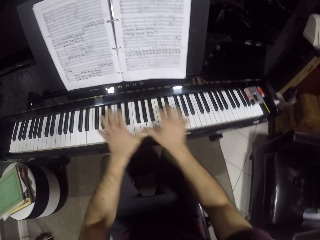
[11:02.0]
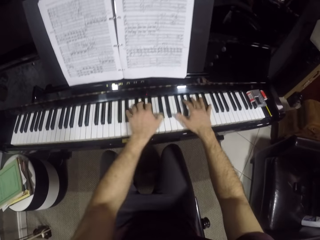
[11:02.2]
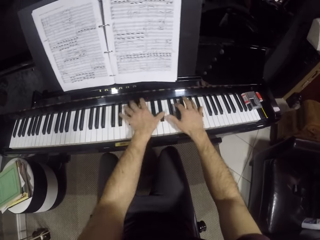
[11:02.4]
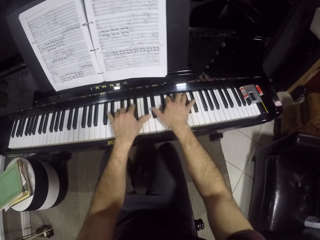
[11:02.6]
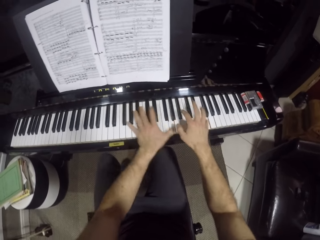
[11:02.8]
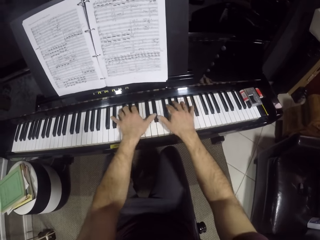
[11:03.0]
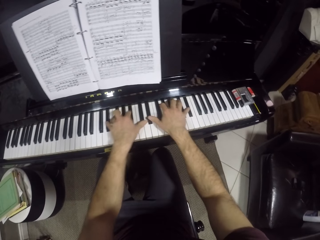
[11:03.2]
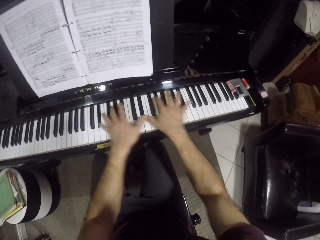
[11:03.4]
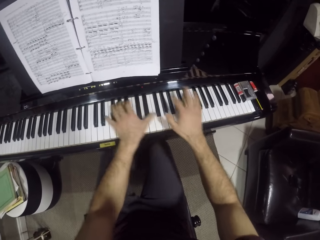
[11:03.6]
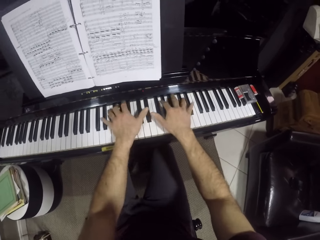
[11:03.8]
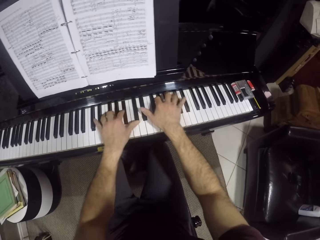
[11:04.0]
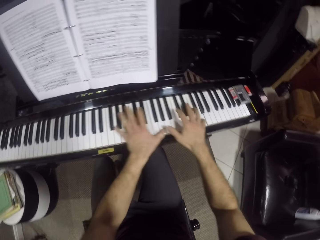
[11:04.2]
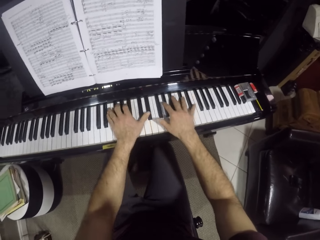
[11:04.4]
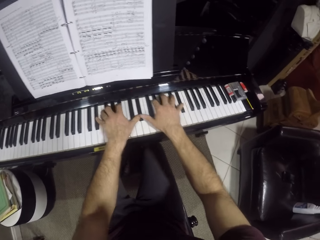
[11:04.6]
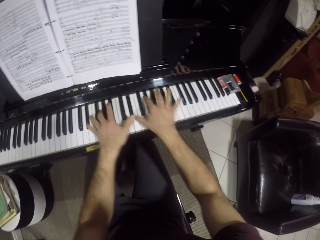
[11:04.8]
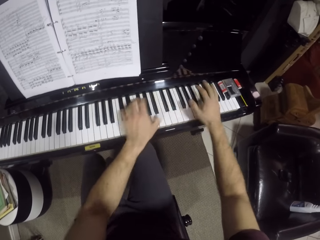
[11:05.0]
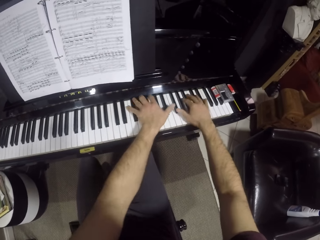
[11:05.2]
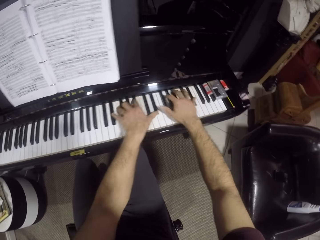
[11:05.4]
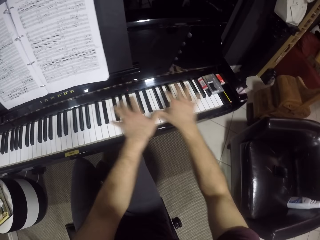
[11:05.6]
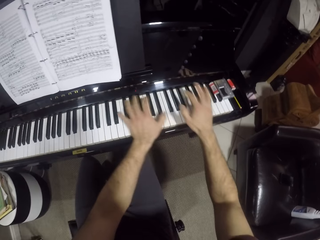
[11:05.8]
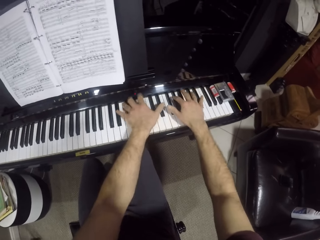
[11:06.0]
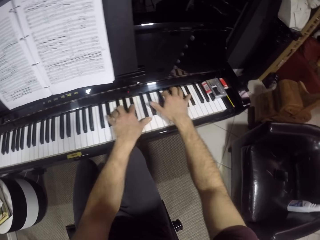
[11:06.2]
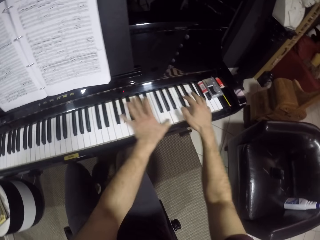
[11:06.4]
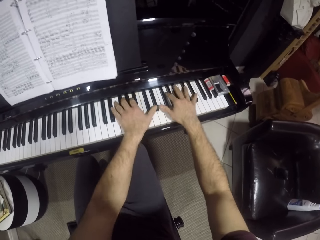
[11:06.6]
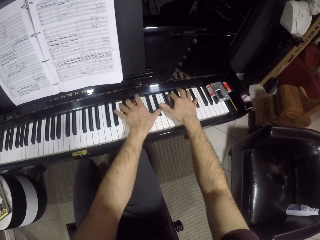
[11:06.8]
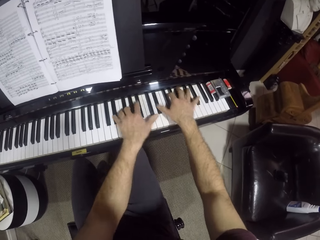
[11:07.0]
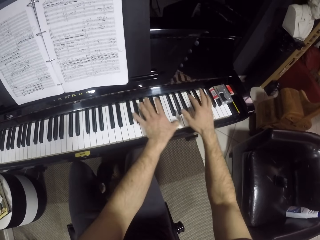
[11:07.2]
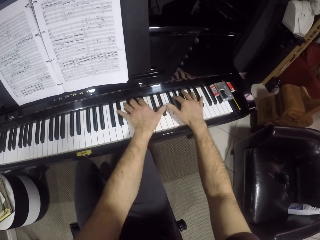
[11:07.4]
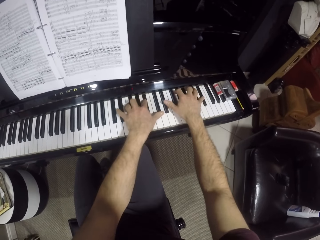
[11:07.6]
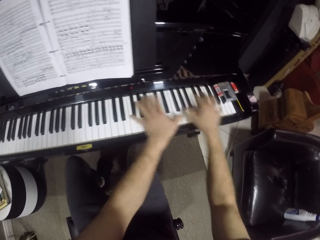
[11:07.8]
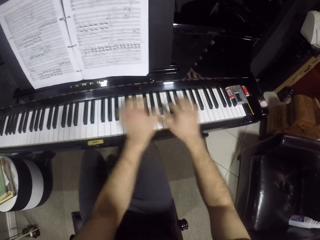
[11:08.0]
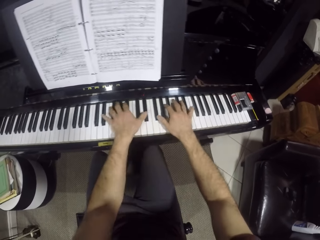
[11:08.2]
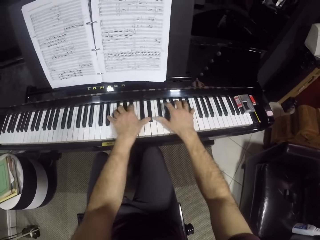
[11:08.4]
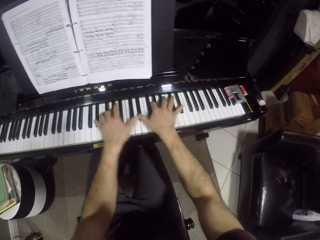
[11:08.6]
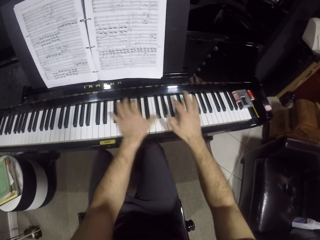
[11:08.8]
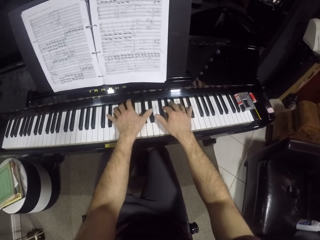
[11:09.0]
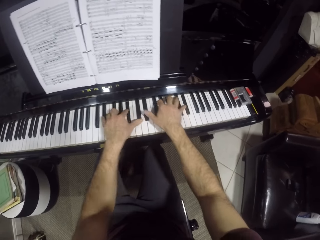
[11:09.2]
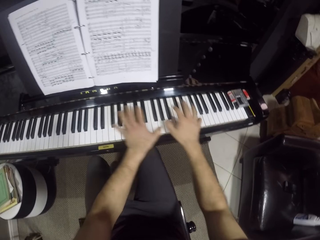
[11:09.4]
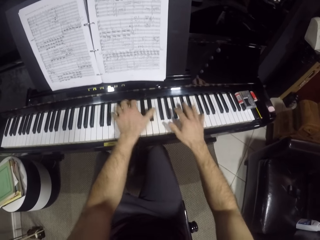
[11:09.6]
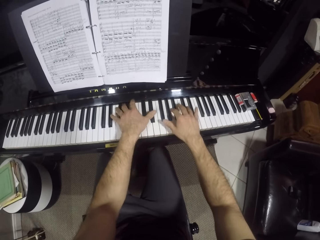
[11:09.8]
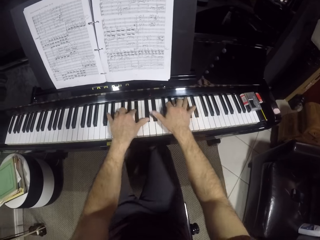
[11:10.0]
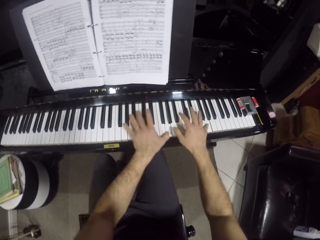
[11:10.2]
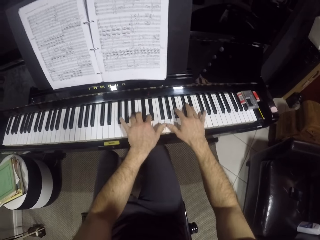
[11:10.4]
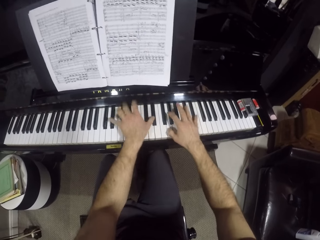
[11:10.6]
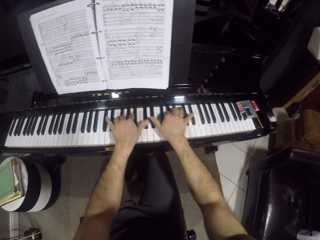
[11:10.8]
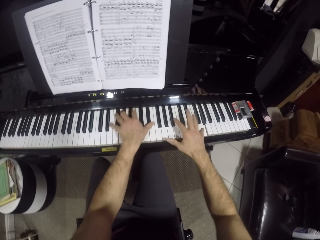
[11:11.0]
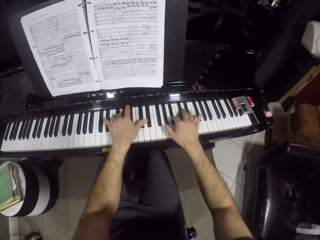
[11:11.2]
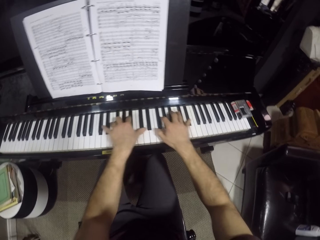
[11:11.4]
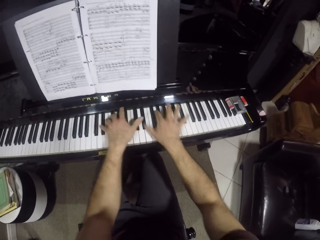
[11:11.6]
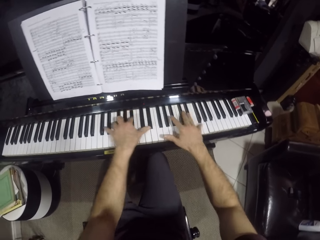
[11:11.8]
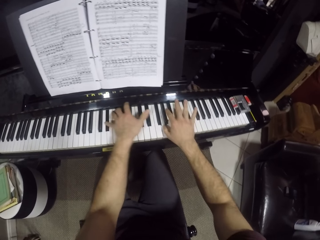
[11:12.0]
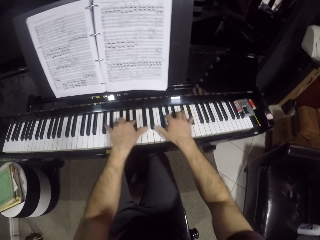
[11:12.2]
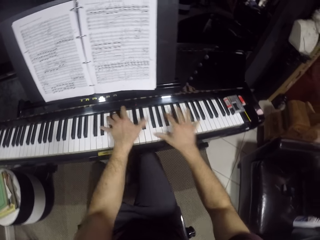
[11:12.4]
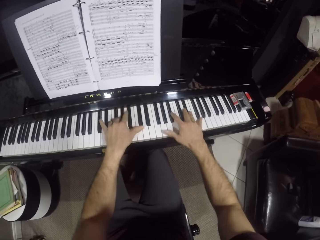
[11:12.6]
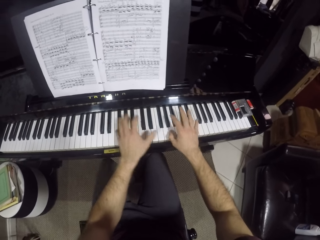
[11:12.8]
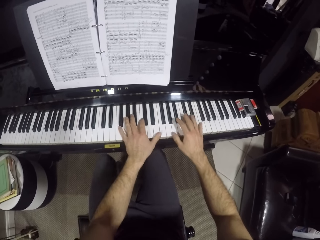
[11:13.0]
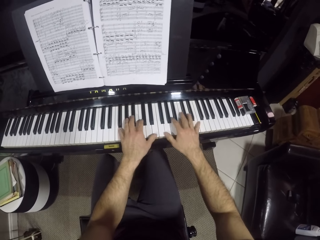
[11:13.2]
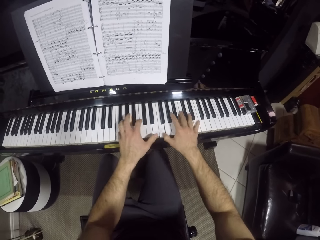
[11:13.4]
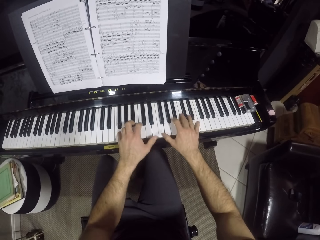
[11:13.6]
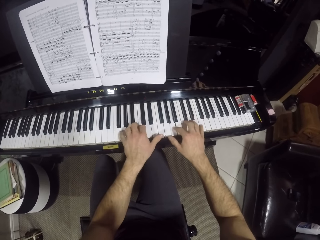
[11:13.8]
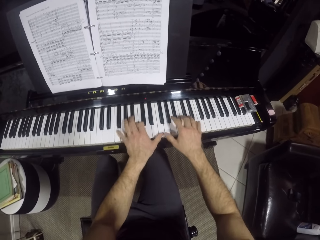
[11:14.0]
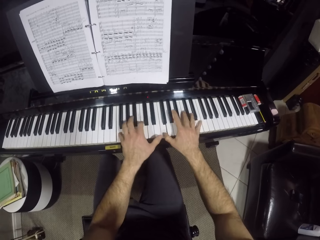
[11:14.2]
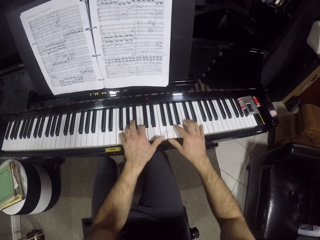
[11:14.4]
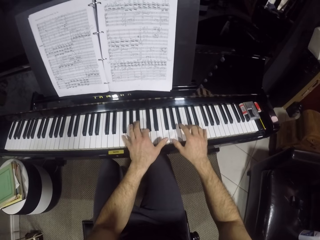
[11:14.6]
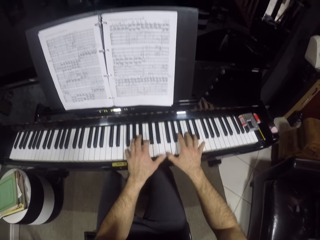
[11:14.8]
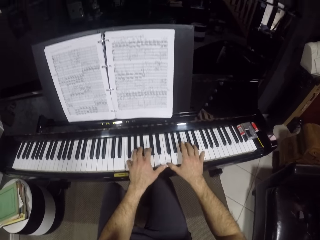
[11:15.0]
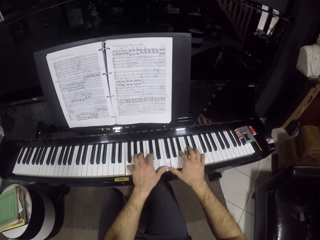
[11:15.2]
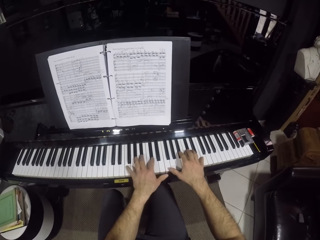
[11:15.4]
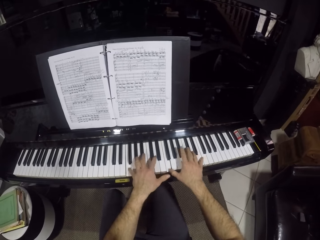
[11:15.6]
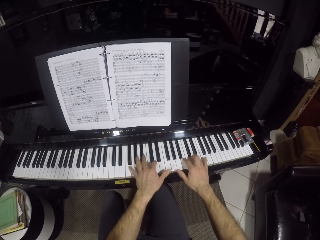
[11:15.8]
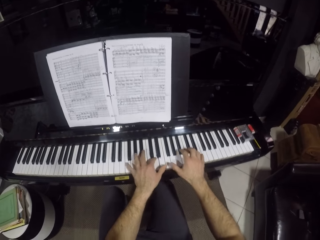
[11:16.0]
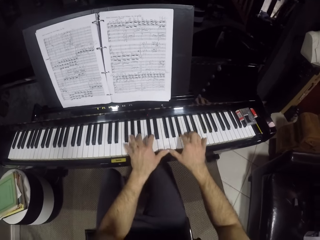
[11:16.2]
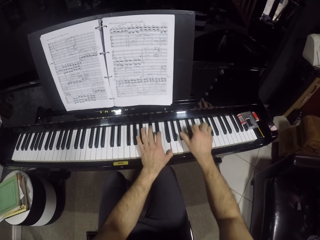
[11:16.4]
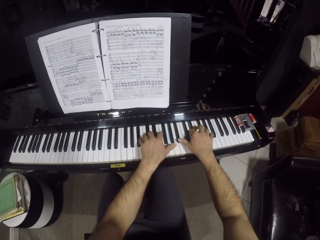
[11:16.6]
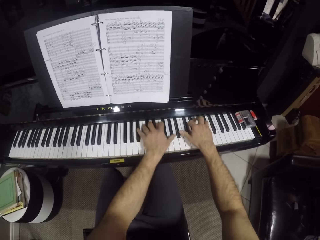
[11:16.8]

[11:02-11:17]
The camera wearer presses the keys with both hands. They press the keys with both hands repeatedly.

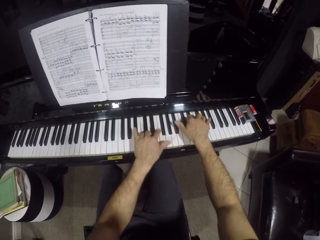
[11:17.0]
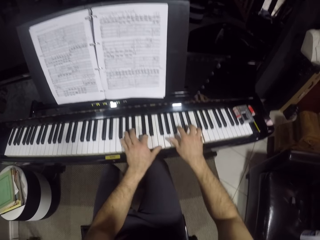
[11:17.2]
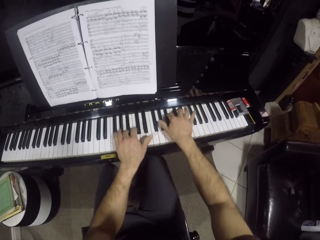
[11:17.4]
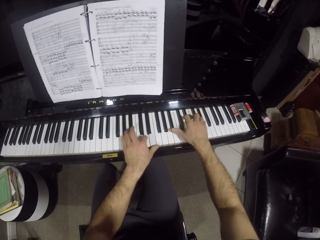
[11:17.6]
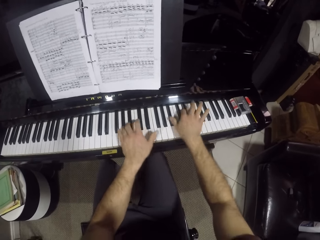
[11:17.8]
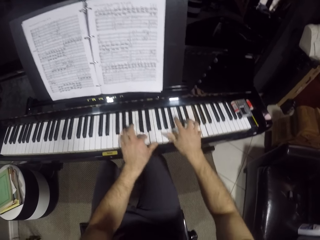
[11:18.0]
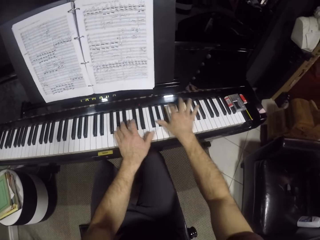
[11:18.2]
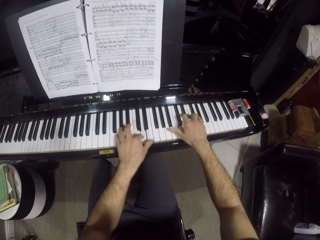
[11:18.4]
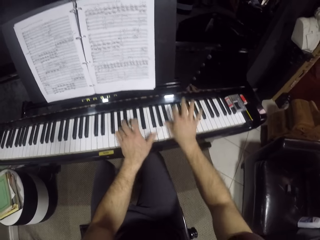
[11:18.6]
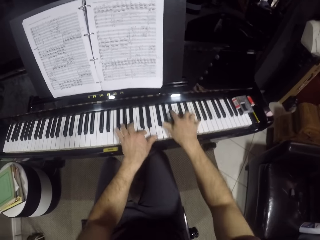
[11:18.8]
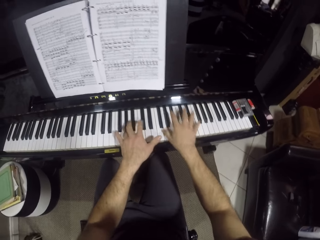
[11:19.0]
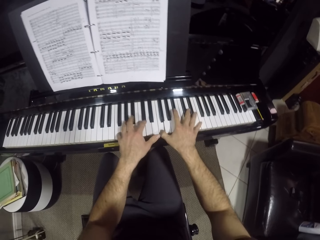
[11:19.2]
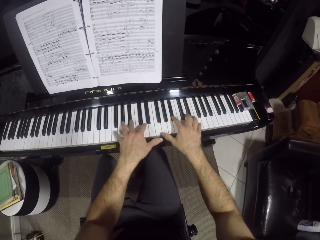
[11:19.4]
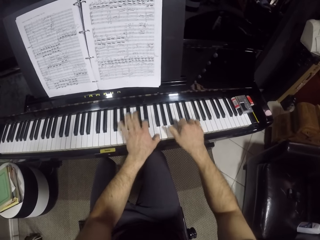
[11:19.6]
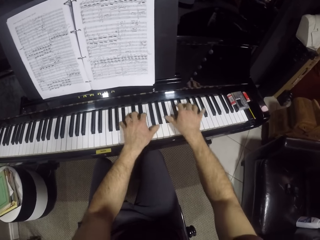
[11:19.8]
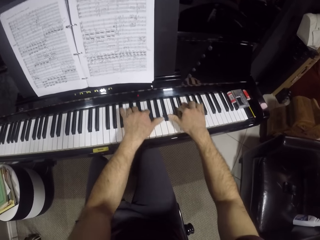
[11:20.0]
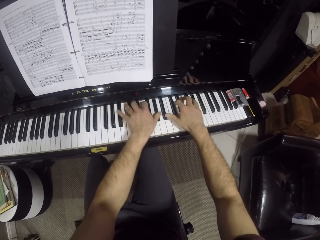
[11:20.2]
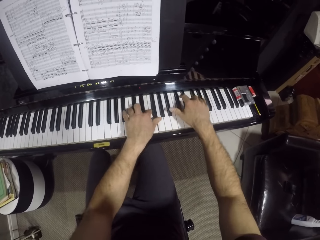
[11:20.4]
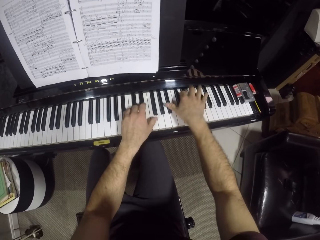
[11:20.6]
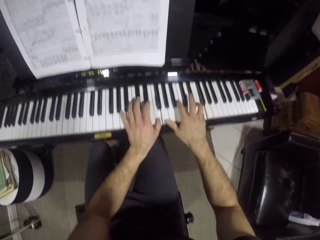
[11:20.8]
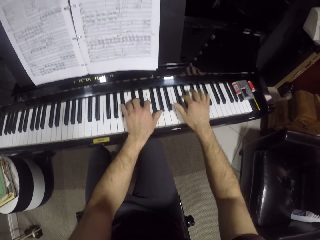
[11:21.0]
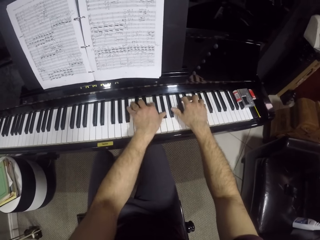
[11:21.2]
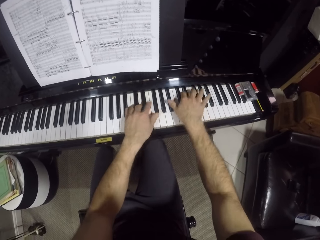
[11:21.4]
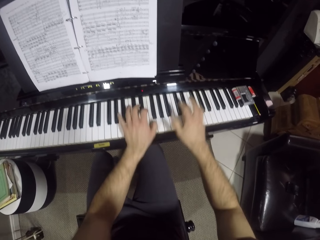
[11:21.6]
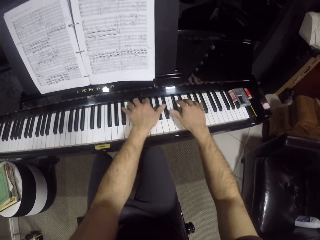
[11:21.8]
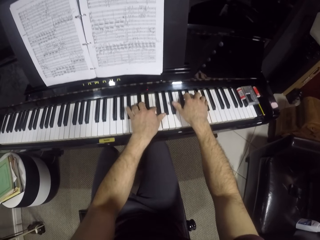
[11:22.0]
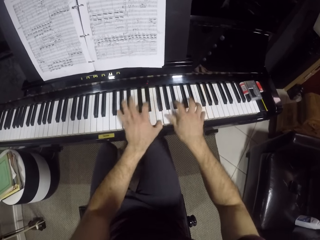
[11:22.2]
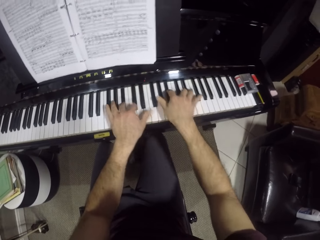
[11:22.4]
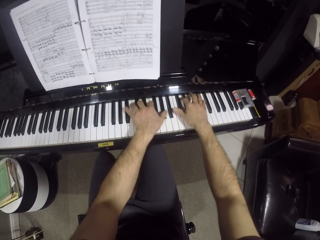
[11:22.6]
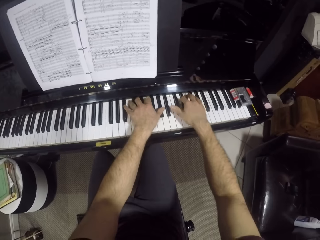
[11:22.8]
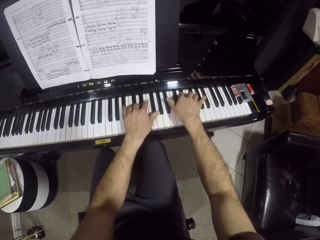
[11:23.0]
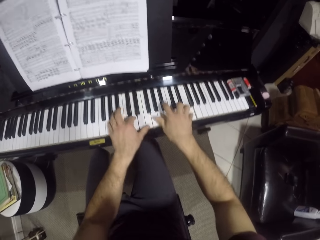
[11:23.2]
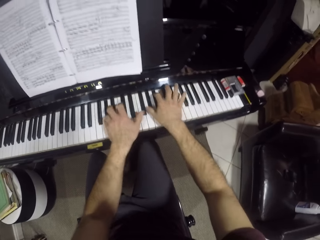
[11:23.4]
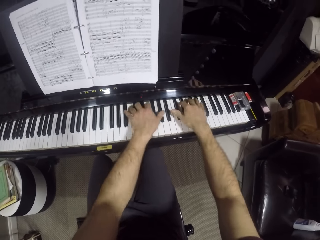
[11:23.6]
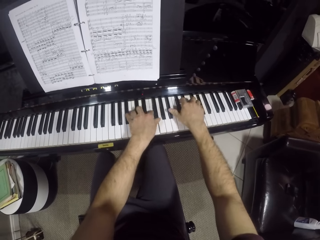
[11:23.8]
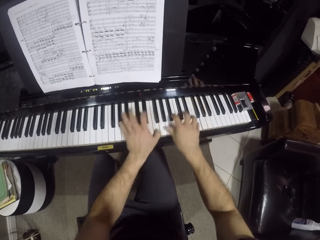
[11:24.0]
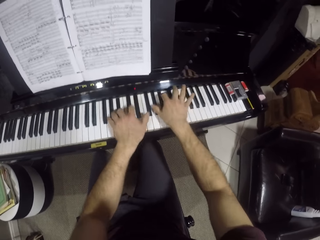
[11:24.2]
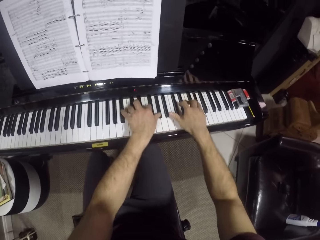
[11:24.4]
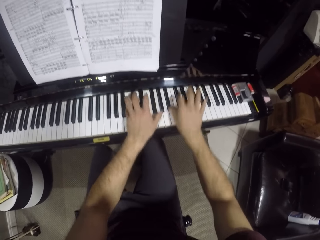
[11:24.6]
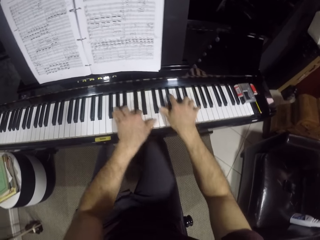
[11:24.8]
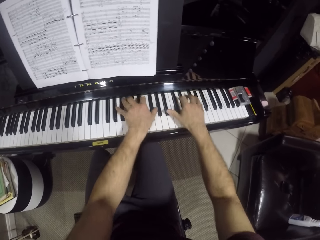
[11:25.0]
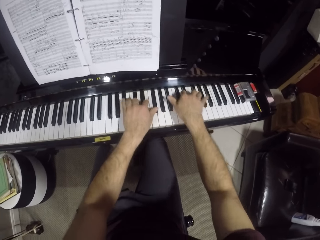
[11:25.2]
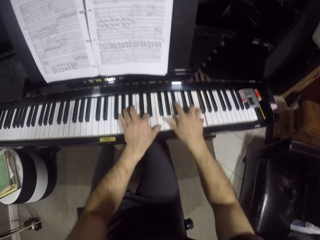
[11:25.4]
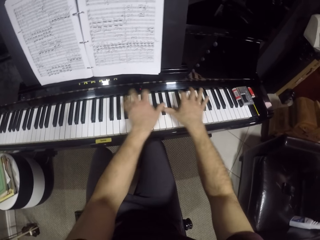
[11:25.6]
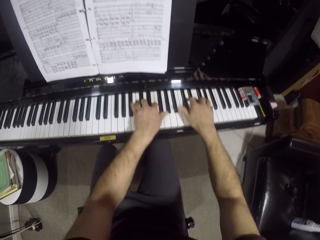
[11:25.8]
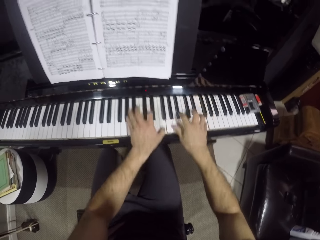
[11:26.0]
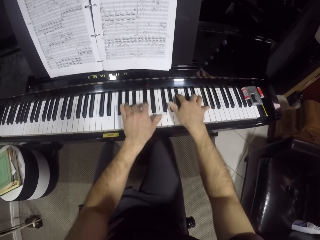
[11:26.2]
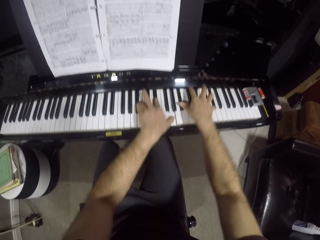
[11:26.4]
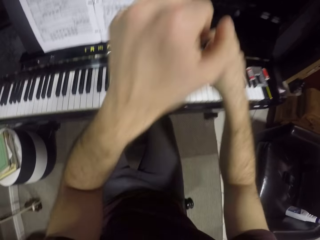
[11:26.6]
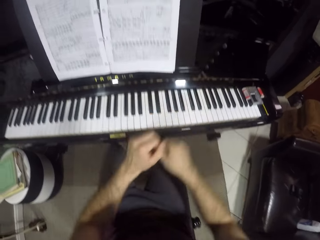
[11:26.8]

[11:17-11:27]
The camera wearer presses the keys with both hands. They press the keys with both hands repeatedly.
